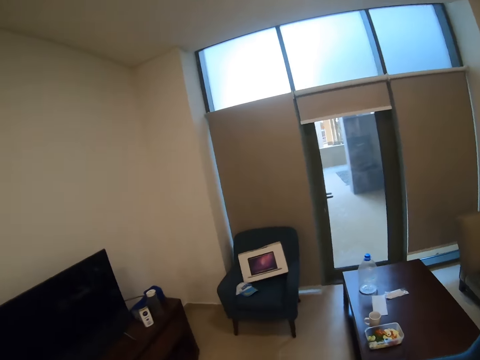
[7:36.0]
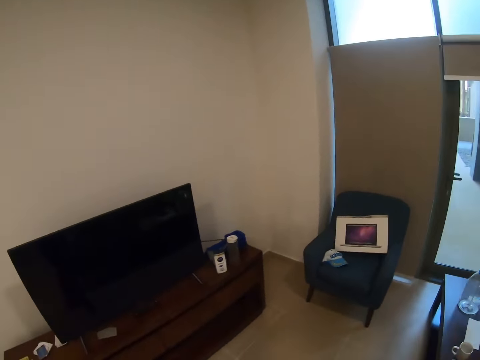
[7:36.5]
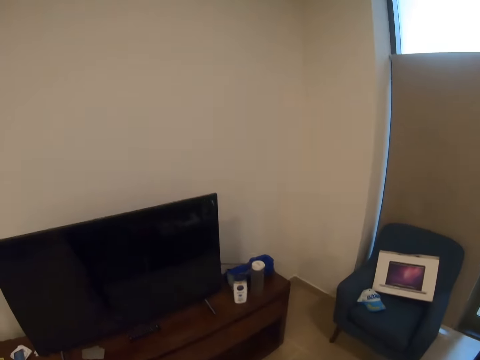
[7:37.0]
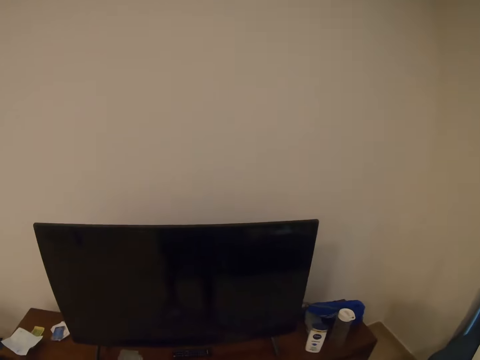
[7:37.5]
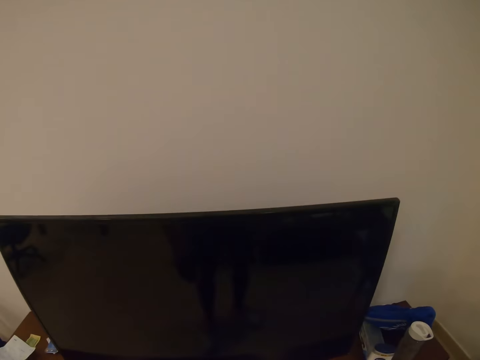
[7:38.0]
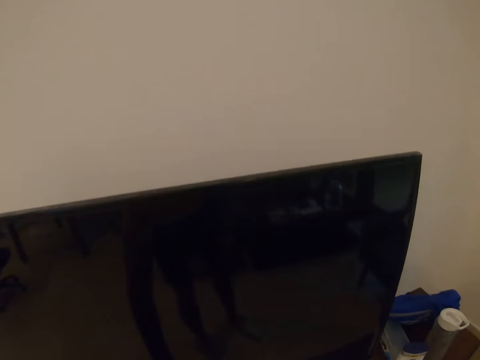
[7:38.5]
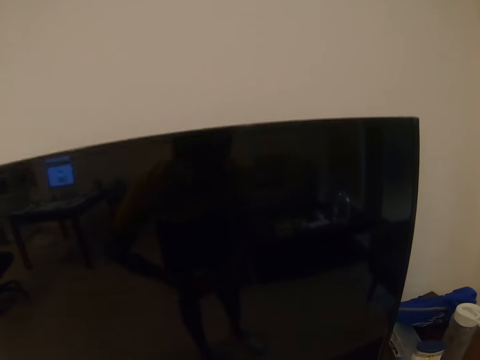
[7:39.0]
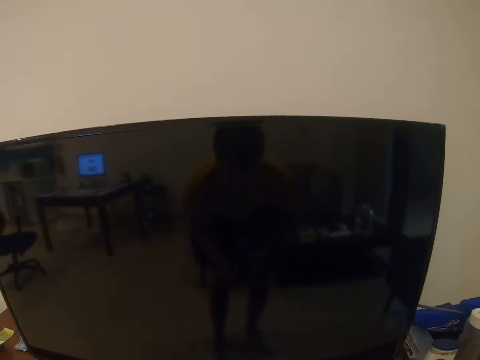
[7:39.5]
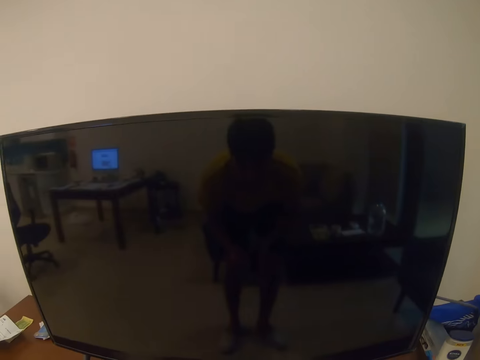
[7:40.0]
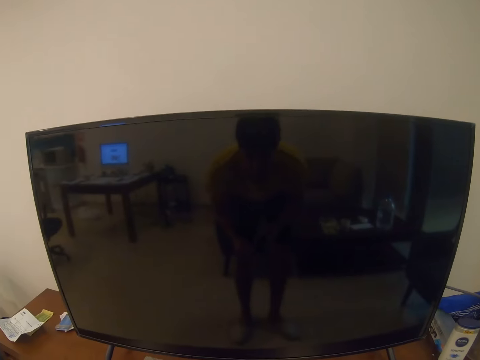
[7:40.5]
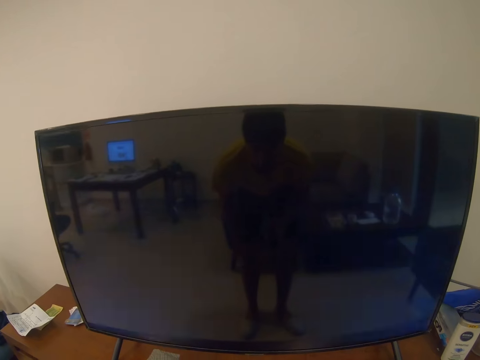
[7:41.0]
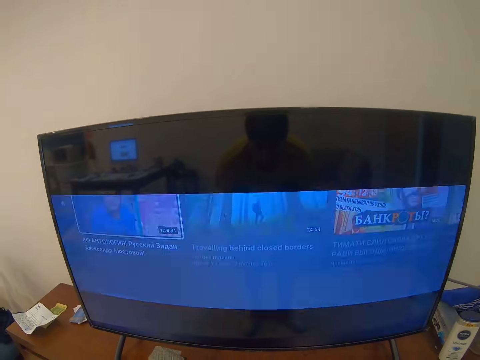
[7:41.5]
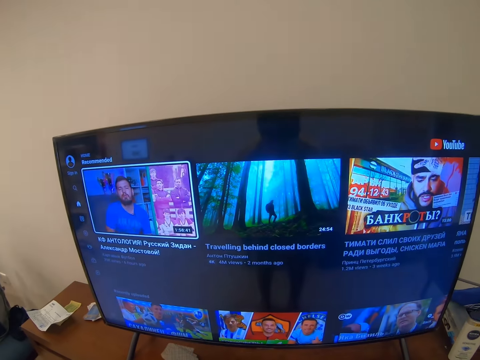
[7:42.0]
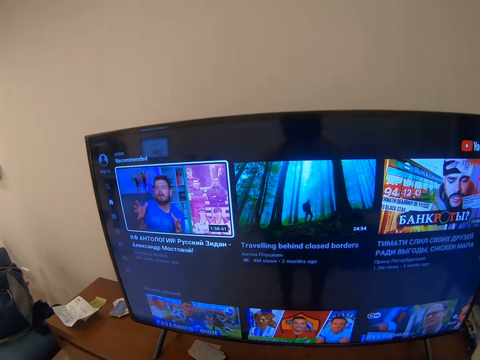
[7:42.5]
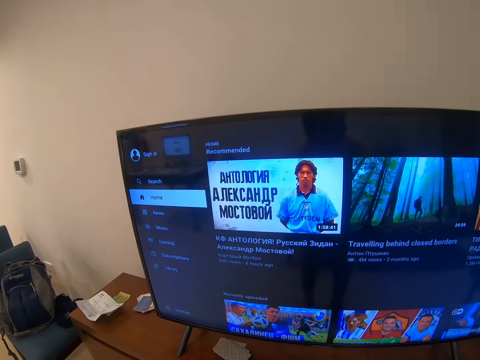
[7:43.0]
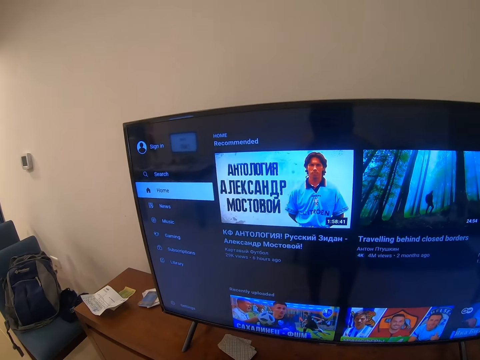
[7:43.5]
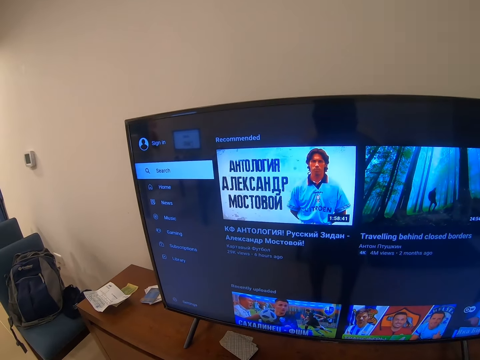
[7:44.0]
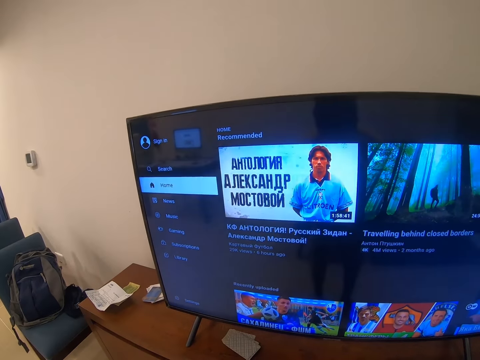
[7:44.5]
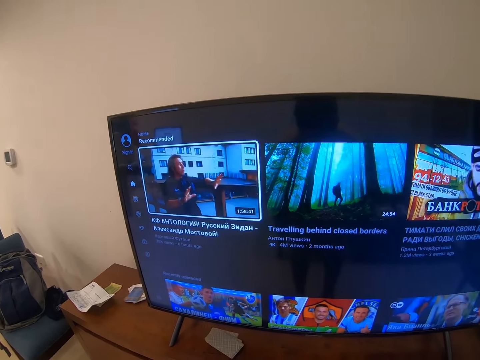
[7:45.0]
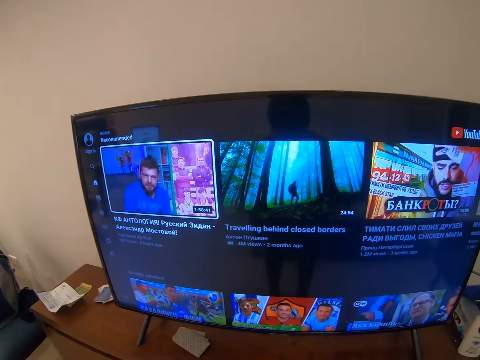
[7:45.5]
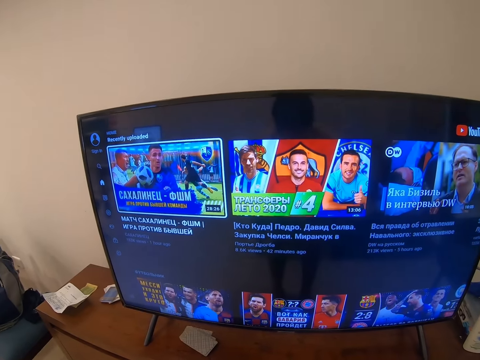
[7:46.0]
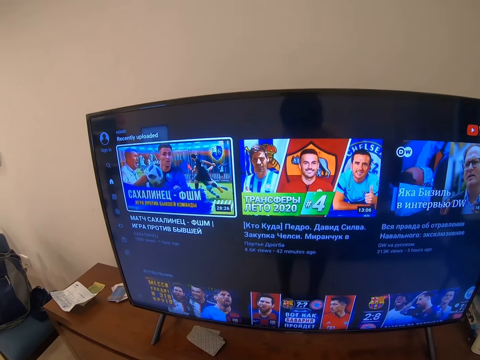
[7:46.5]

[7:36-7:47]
The camera wearer picks up the remote control on the TV stand. They operate the TV with the remote.

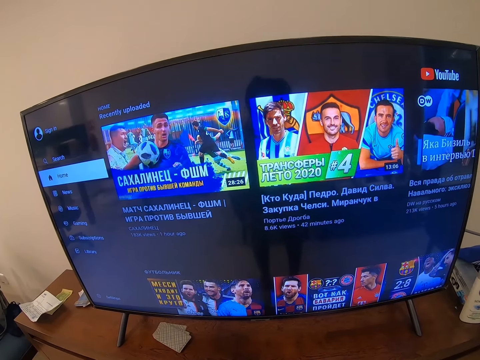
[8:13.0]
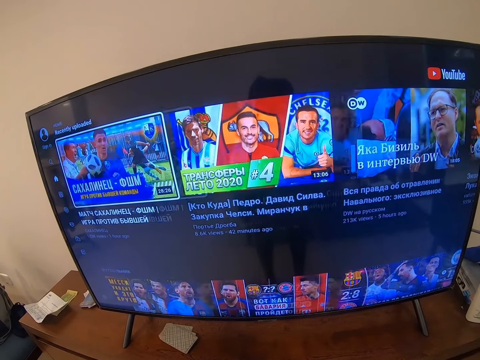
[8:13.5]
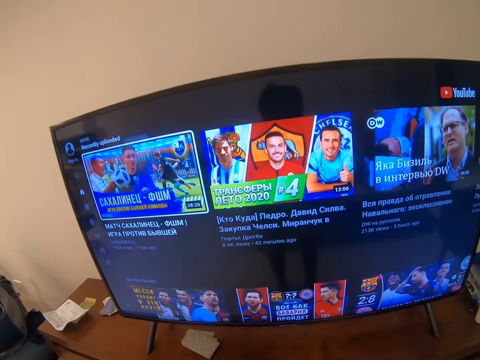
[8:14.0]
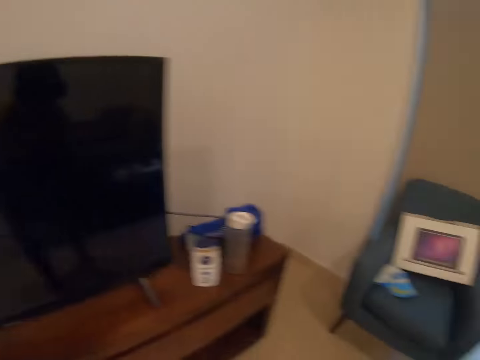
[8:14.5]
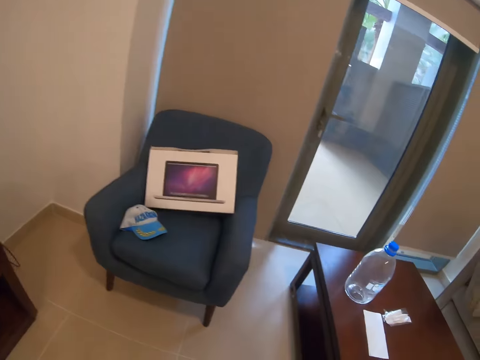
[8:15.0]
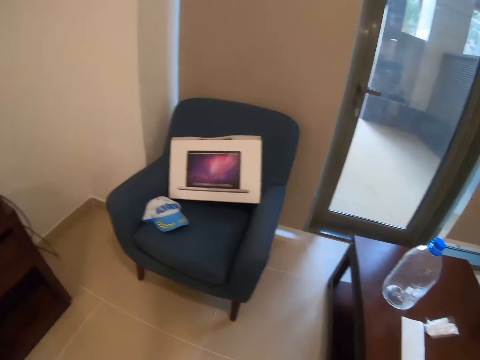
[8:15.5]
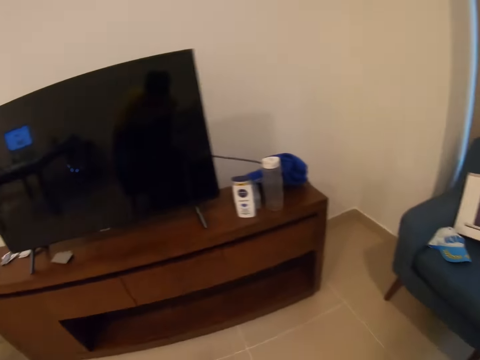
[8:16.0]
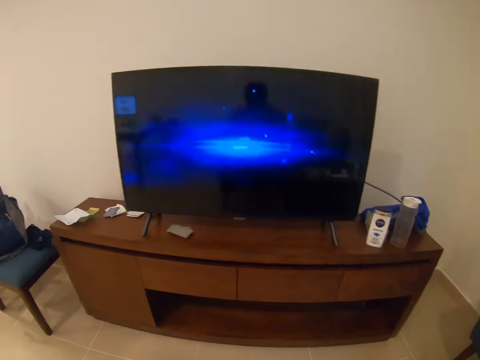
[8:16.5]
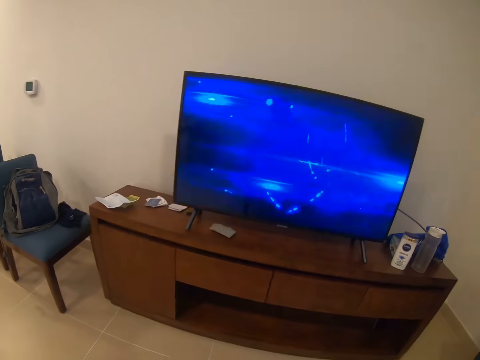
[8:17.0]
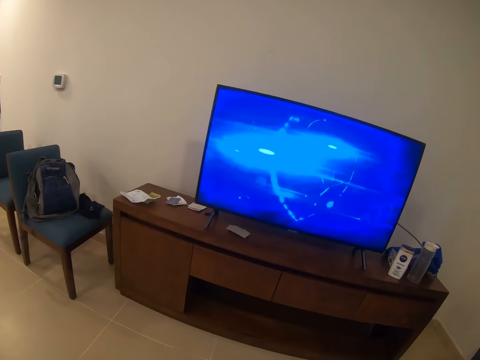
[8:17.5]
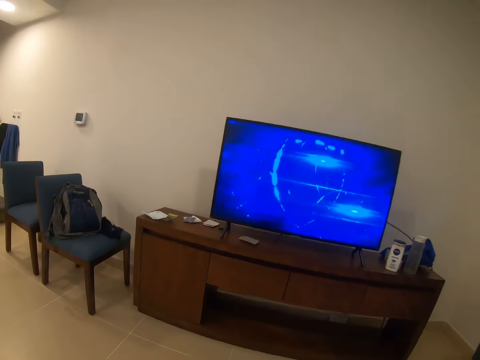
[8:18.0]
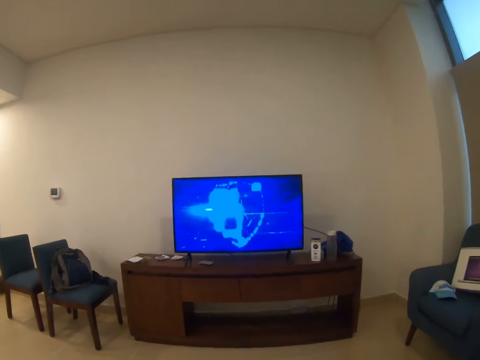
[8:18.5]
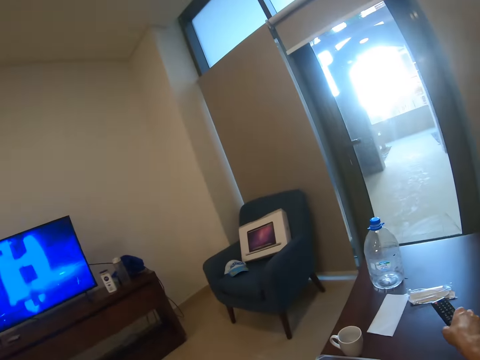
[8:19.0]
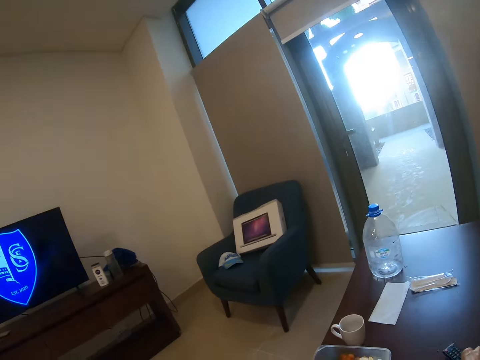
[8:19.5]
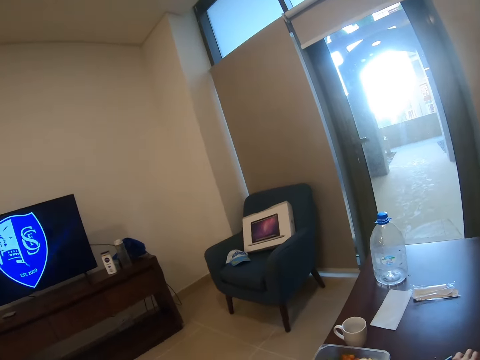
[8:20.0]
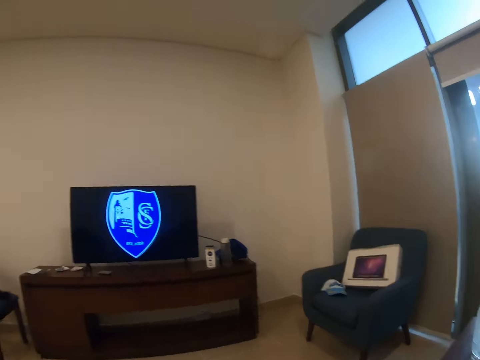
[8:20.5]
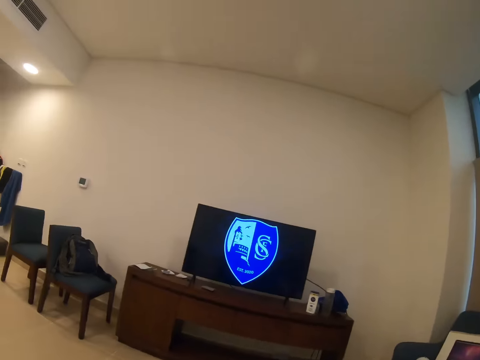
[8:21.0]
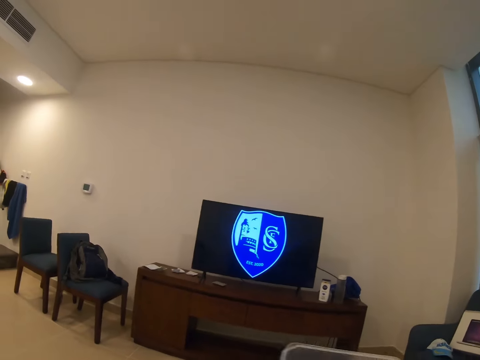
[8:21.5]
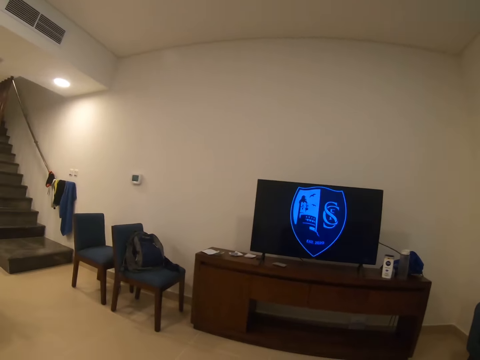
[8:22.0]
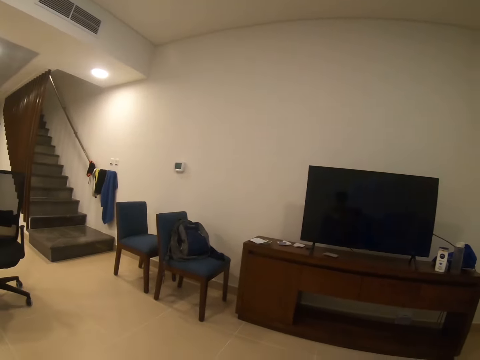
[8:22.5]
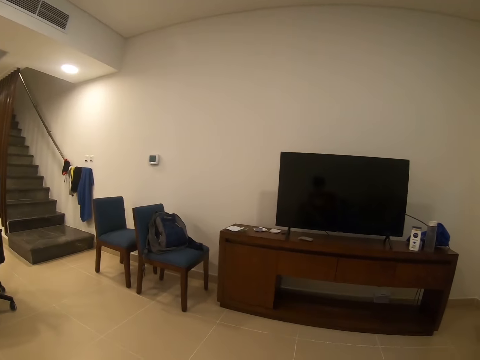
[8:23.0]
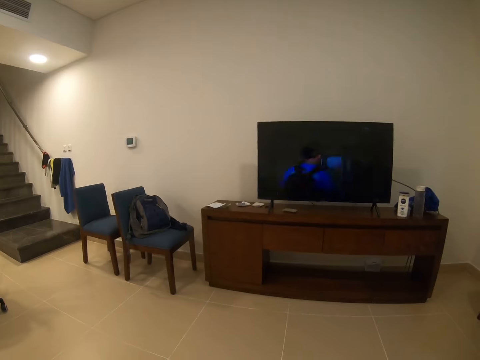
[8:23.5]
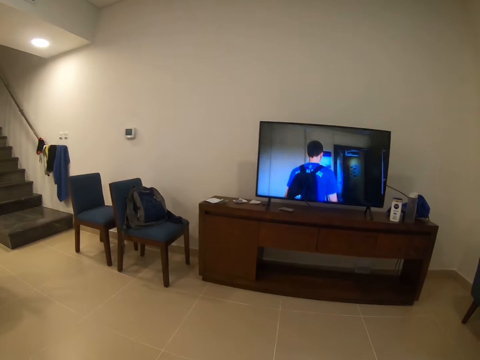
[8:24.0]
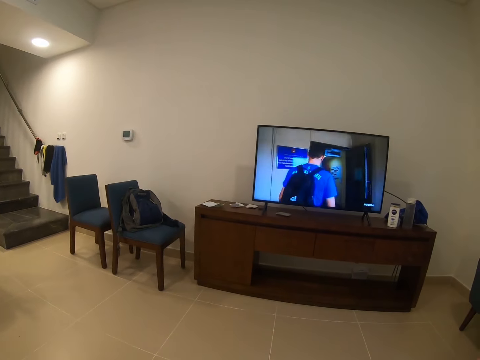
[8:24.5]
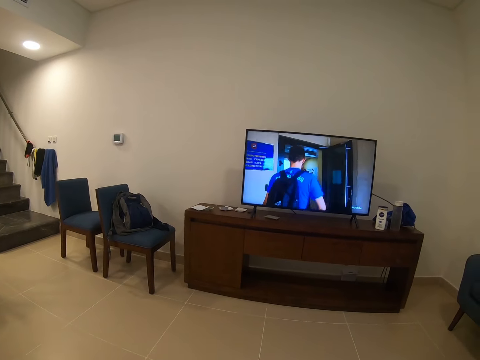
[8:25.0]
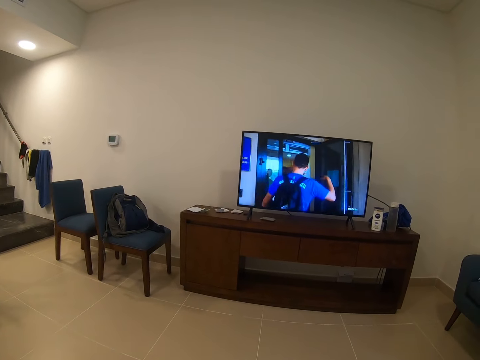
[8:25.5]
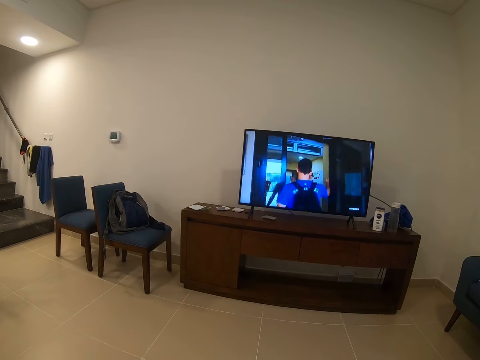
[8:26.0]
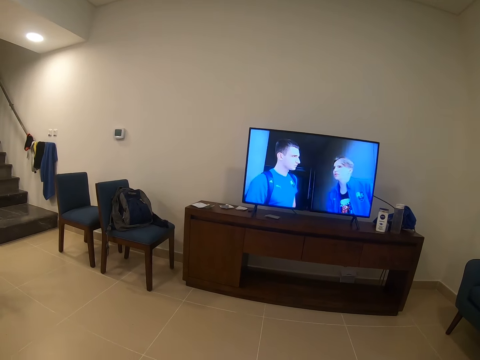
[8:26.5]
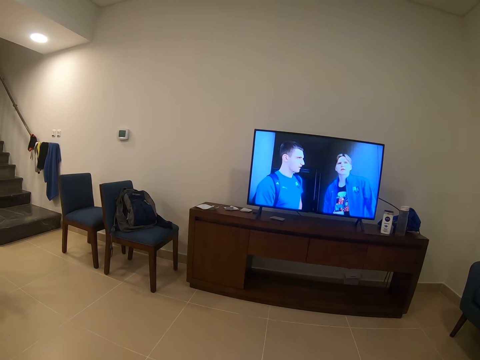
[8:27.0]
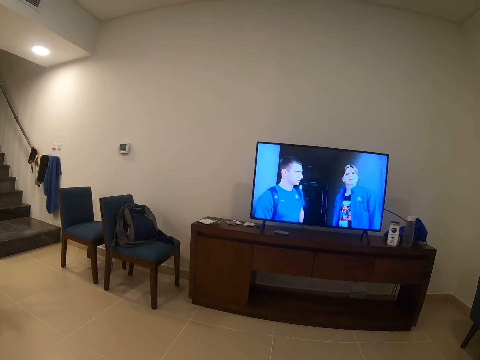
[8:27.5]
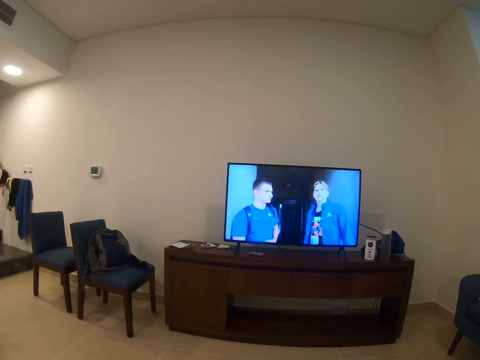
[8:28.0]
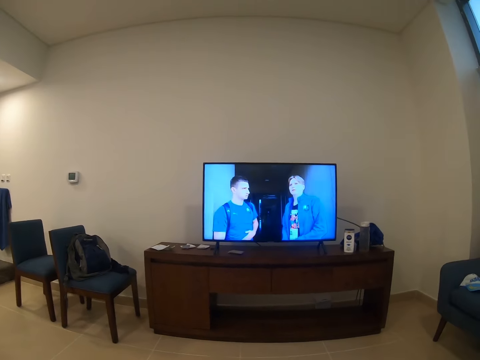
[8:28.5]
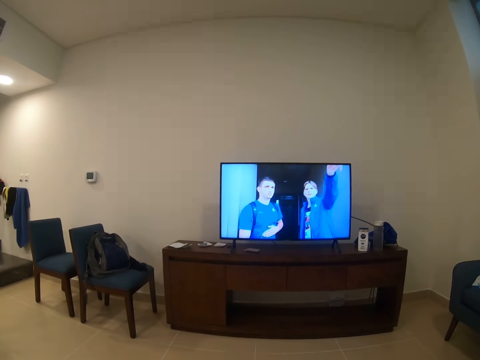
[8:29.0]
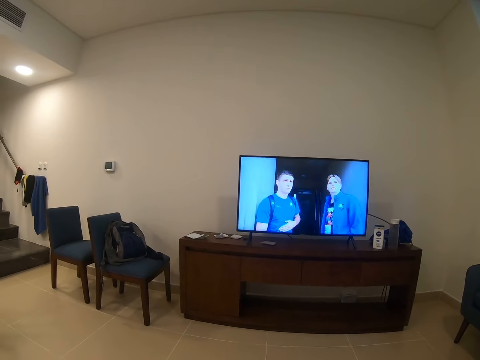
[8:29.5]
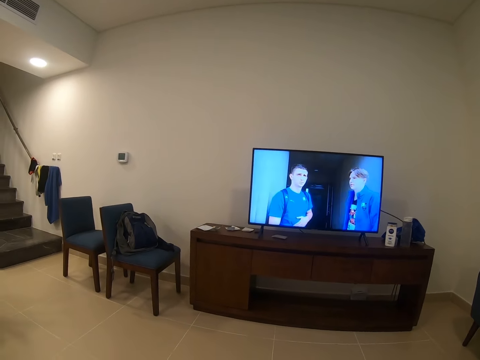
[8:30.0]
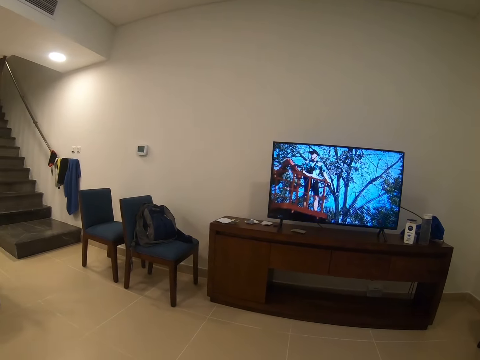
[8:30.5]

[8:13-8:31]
The camera wearer steps backwards to the seat. They move to the table. They drop the remote control on the table. They sit. They hold the tin. They move the hand down. They watch the TV.
